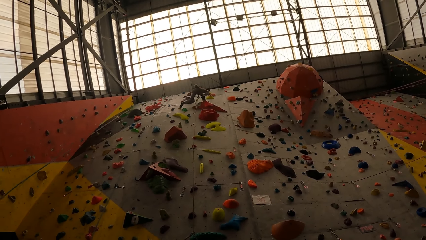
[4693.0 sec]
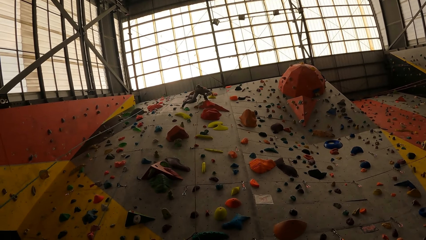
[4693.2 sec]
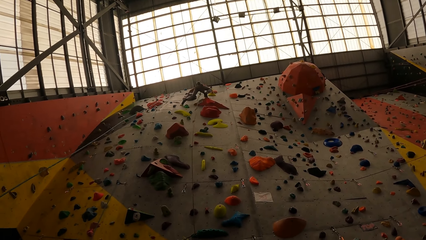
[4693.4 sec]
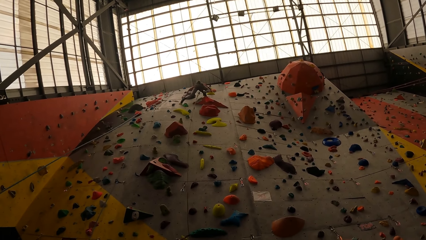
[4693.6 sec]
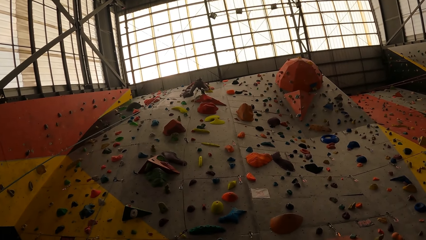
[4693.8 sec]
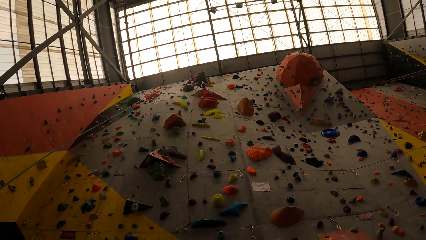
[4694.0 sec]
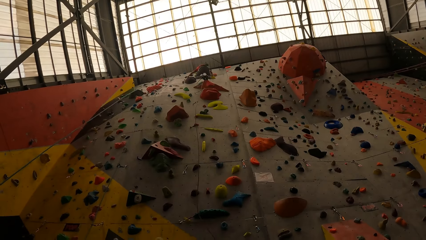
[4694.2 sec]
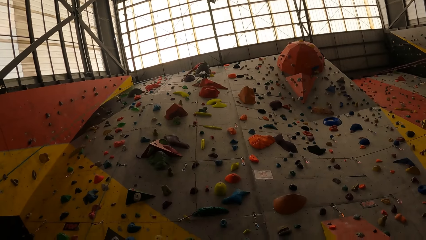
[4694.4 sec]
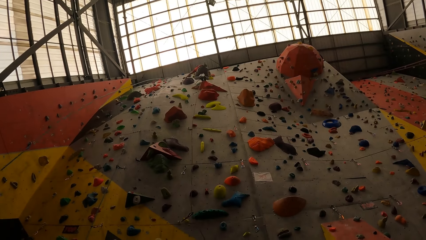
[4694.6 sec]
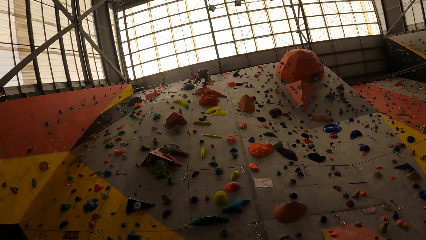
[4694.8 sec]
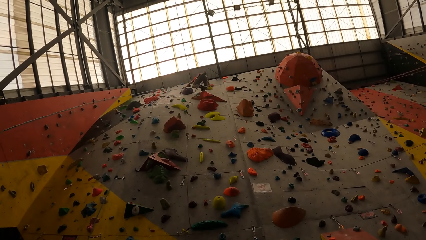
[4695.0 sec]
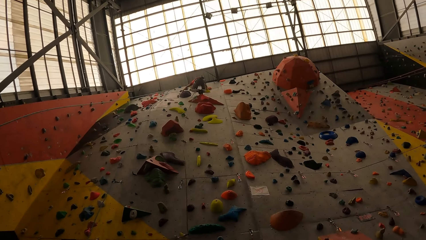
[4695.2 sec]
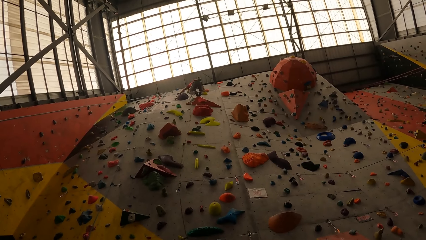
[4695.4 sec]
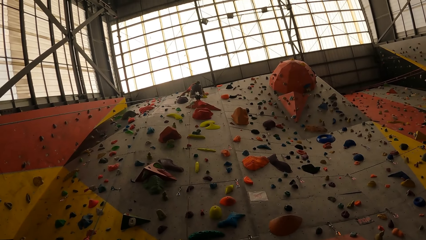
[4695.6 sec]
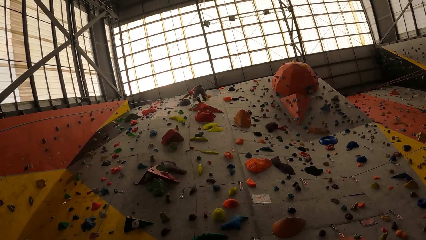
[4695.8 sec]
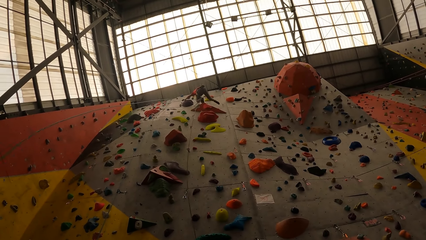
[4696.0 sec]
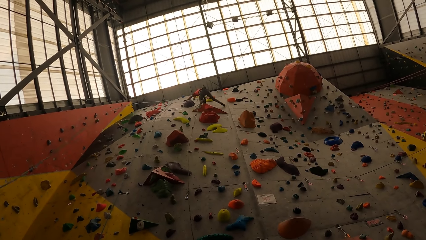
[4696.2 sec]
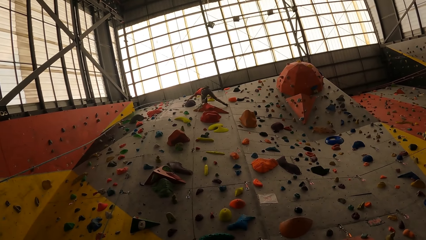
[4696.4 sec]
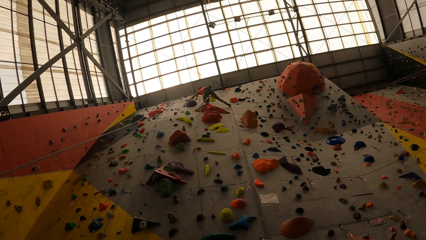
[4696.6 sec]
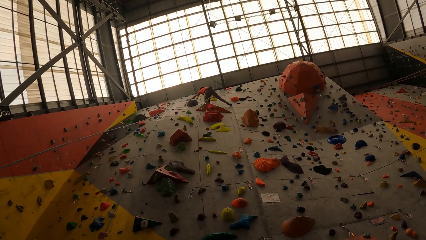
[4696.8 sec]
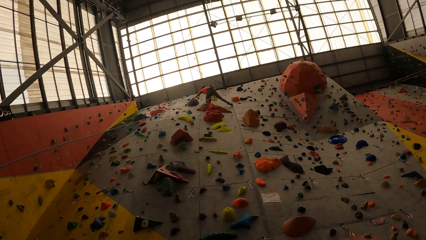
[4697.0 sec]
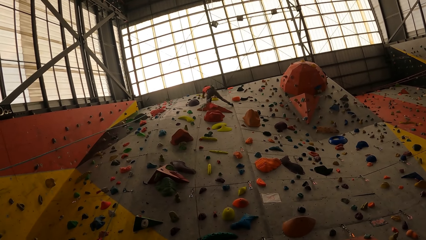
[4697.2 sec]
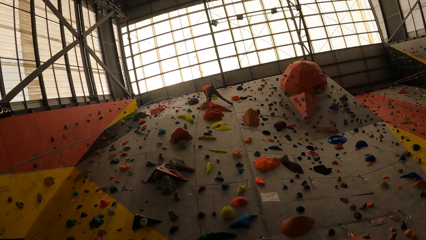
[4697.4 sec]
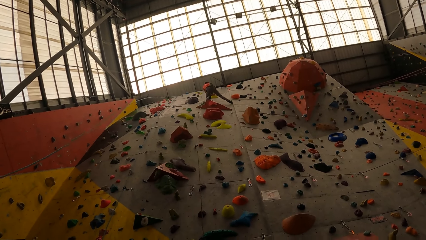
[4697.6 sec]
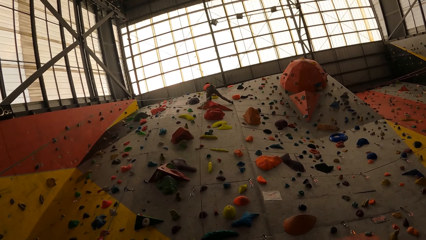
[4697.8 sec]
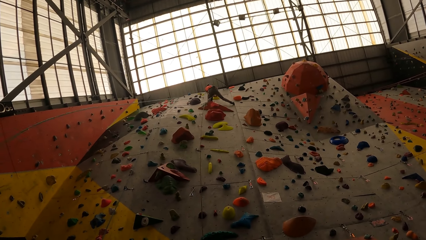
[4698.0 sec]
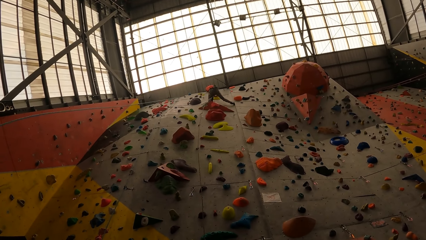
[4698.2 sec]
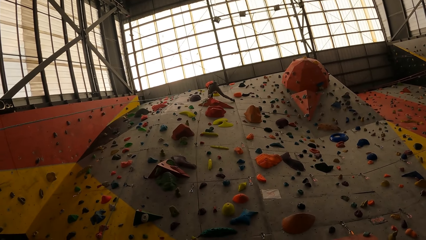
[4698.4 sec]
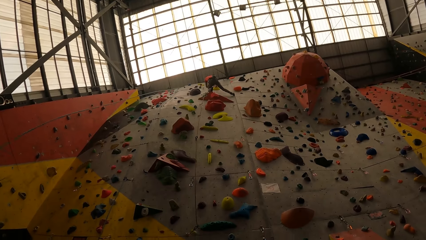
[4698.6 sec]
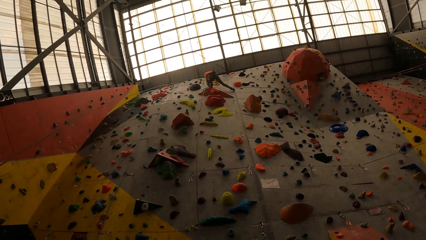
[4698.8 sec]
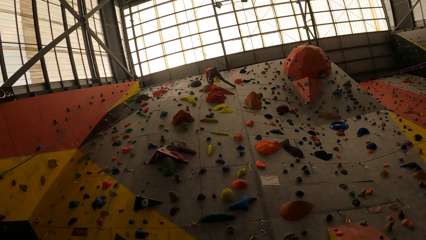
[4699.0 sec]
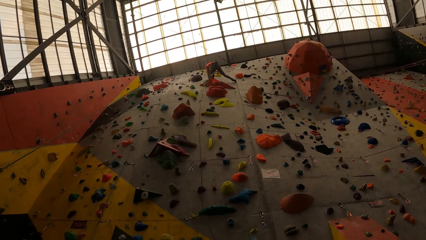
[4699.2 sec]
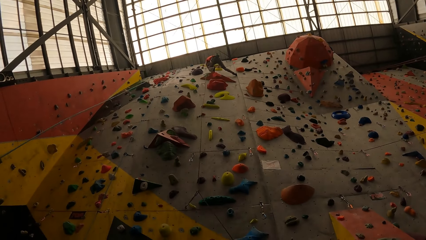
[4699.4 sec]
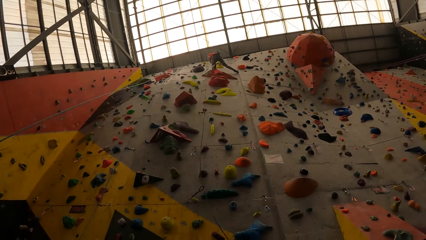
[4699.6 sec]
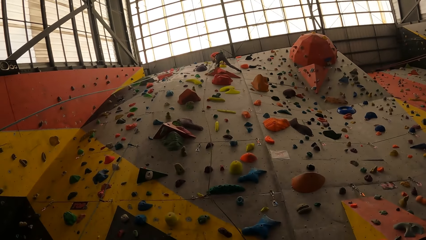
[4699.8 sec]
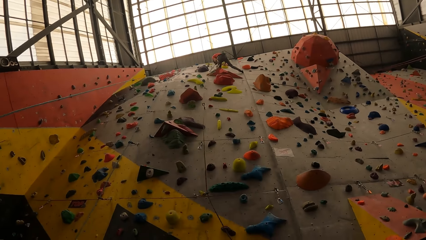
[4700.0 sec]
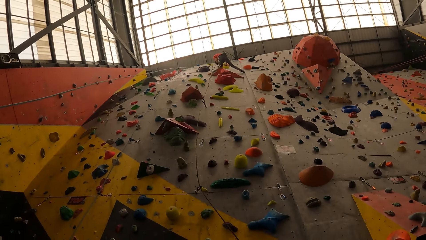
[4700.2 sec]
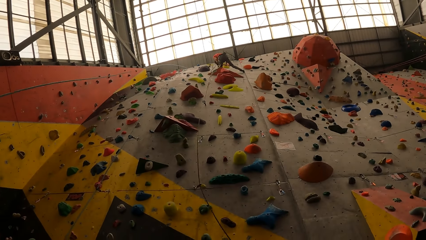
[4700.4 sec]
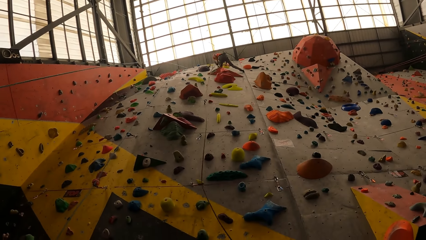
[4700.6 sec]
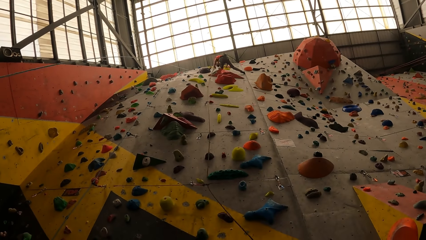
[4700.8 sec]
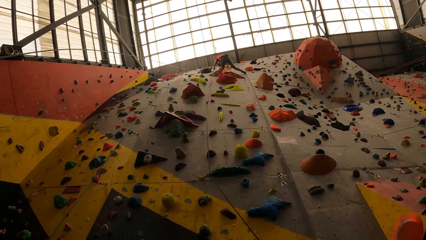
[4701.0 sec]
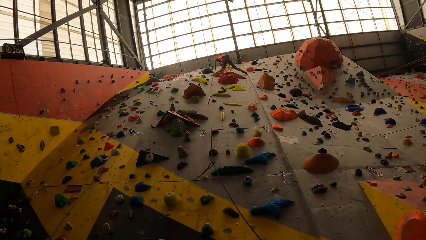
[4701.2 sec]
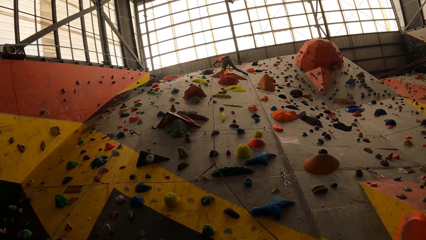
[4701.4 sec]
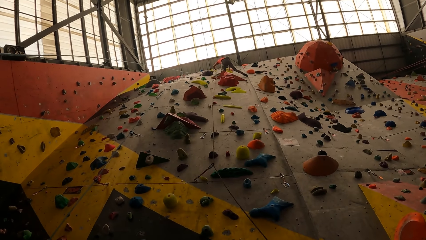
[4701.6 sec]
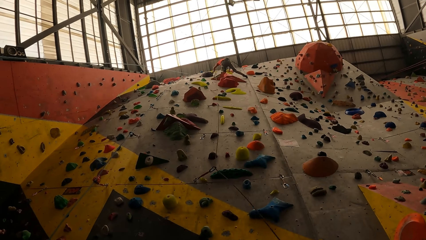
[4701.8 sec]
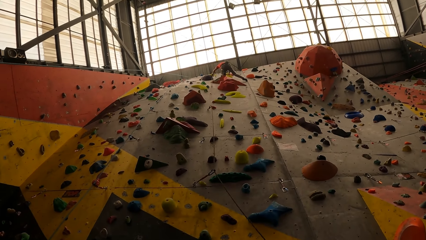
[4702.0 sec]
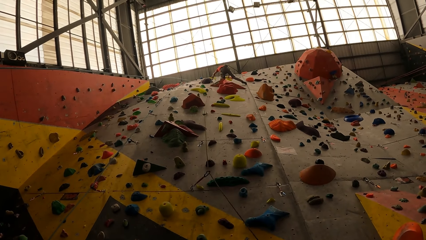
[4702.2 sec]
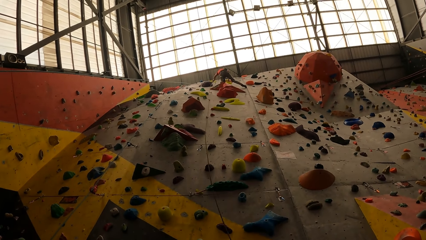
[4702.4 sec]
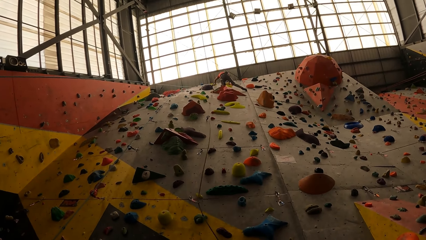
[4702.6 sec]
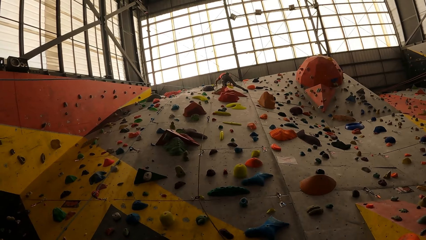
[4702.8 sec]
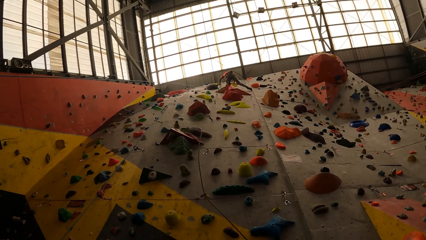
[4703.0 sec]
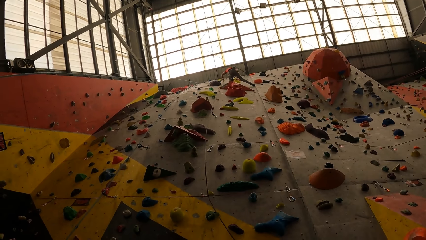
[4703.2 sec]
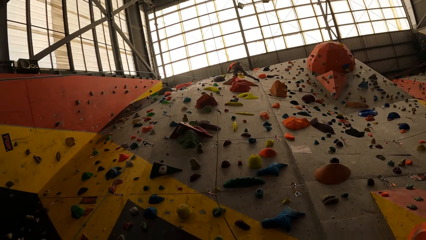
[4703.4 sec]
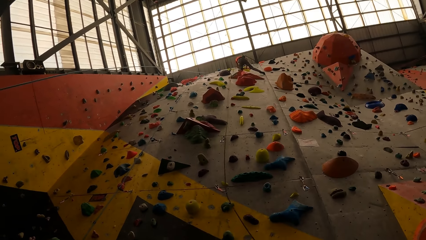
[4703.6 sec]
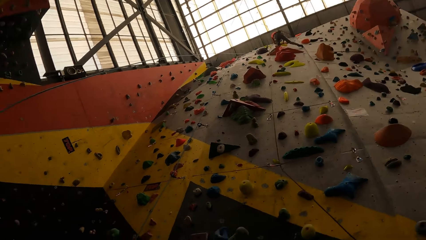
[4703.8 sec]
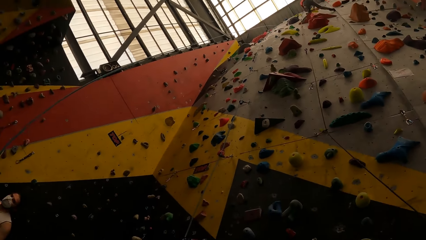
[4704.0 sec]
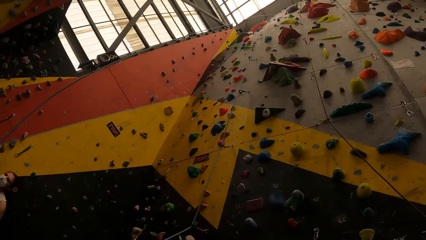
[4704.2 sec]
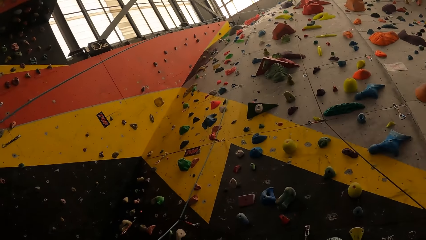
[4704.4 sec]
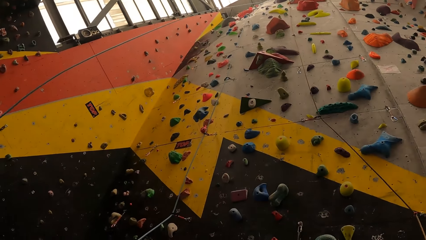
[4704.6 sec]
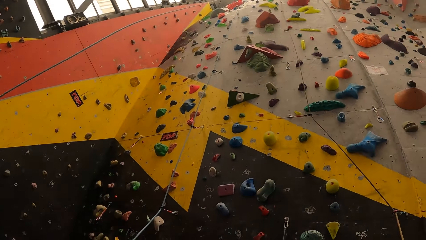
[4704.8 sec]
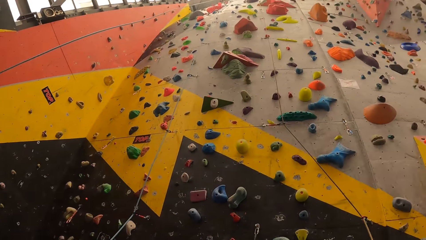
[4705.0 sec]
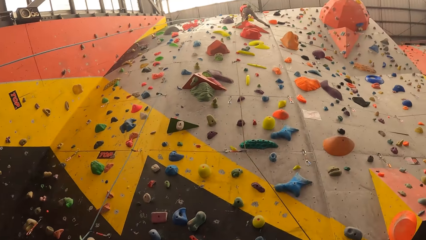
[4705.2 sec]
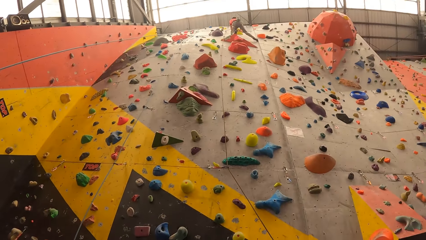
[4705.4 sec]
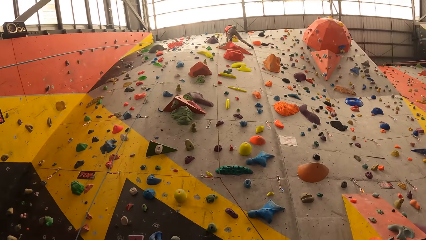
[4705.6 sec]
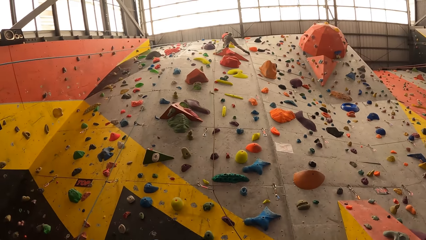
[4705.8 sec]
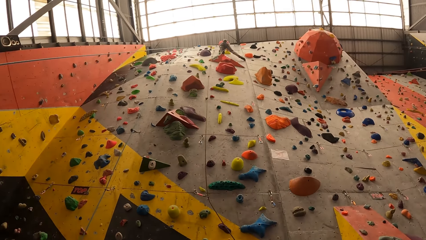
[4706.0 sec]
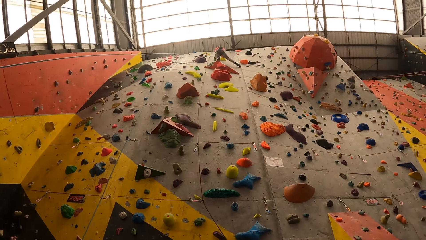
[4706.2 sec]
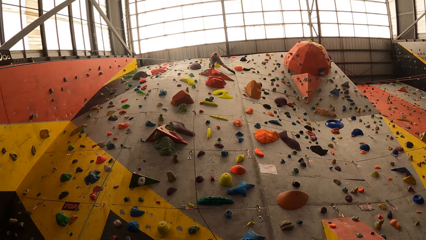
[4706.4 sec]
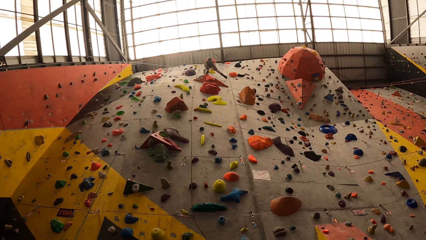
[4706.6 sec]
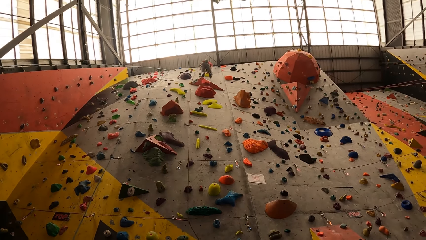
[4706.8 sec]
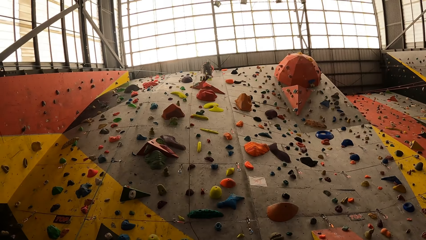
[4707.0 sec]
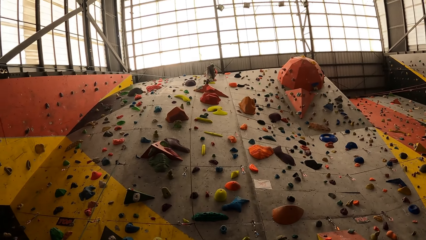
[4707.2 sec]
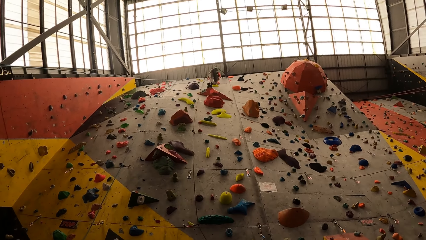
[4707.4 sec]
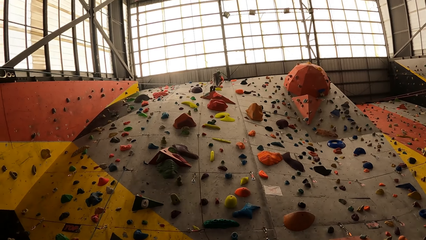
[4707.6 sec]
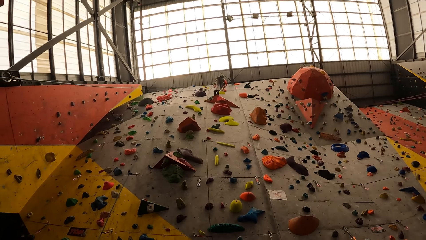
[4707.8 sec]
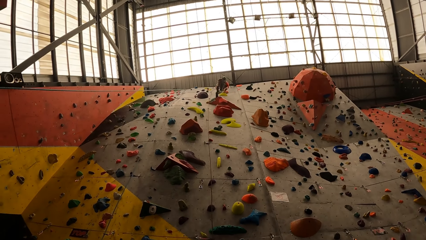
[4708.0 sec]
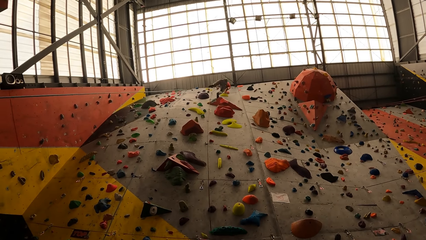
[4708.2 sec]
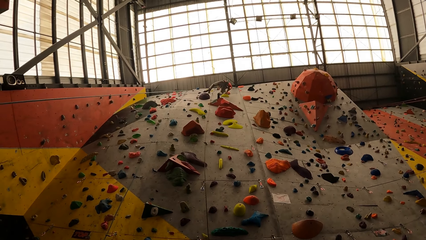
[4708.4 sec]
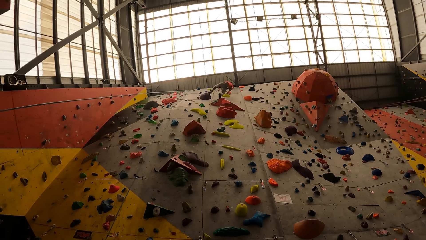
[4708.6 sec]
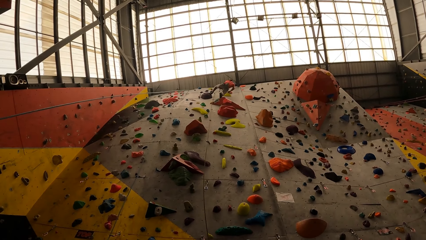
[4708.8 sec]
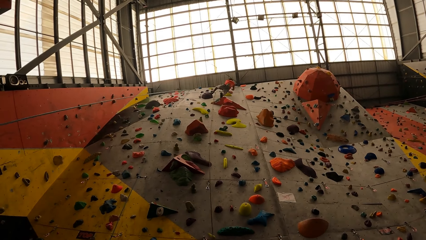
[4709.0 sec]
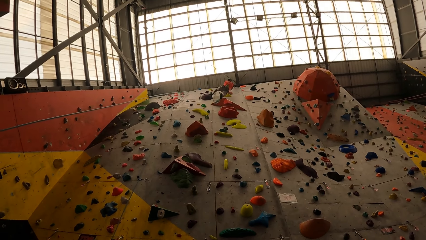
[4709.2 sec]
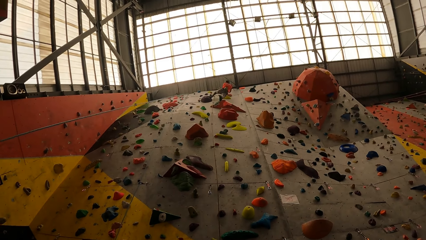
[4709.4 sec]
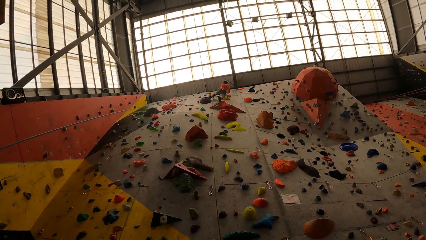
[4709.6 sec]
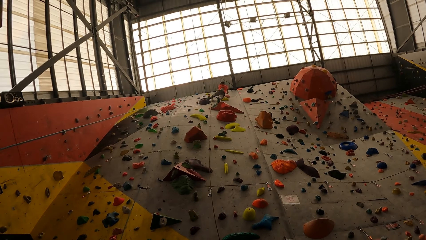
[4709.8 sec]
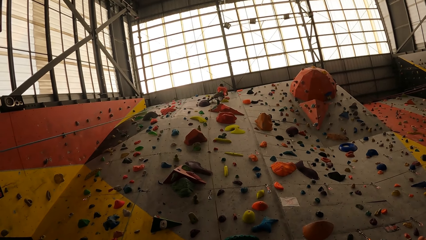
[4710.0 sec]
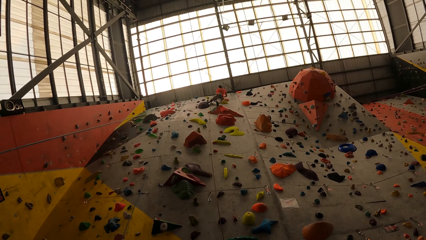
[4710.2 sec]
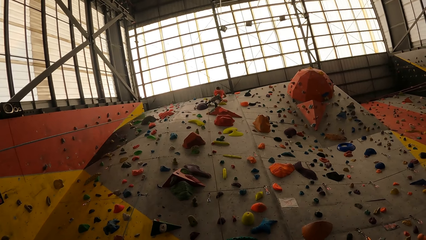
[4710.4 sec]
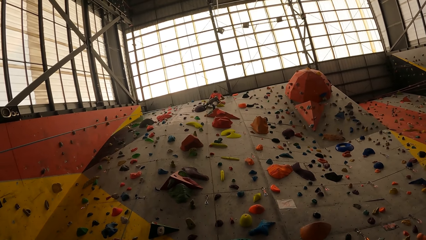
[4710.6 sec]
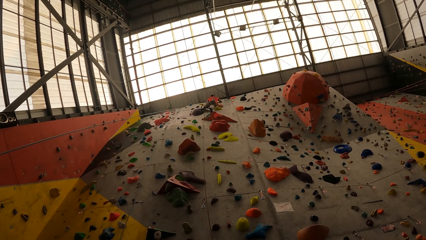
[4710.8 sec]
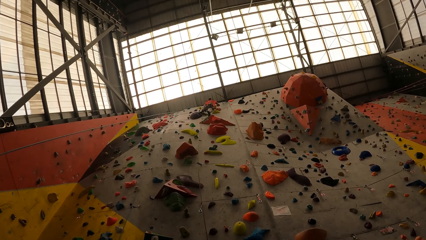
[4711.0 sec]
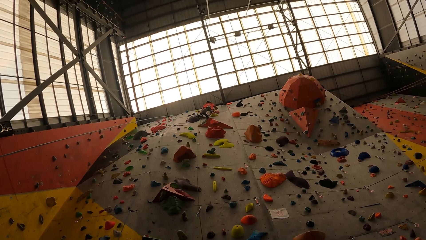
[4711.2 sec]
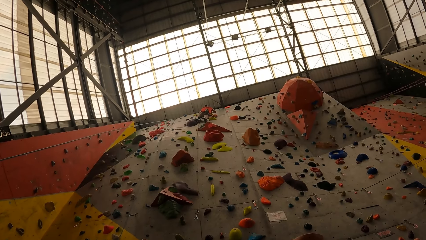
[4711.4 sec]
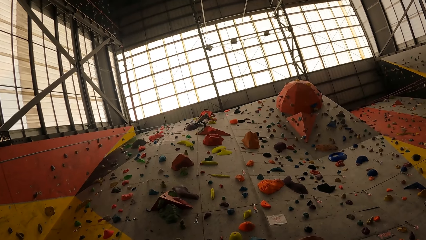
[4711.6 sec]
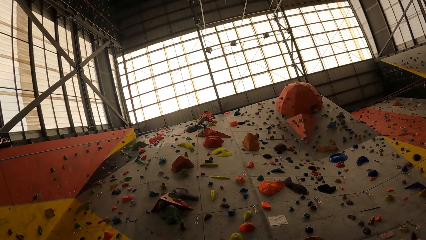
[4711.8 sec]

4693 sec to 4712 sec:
The man pulls the rope. The man climbs the wall.
